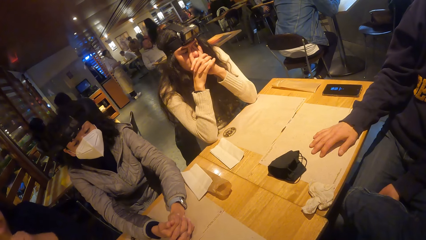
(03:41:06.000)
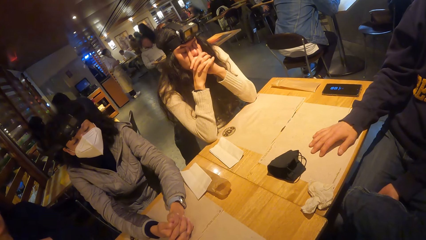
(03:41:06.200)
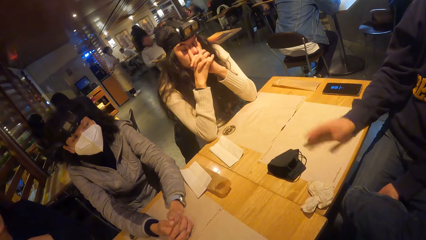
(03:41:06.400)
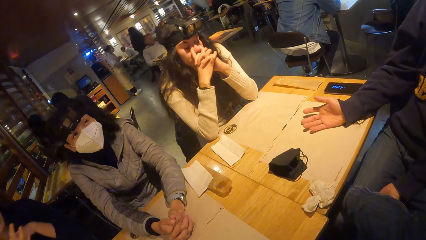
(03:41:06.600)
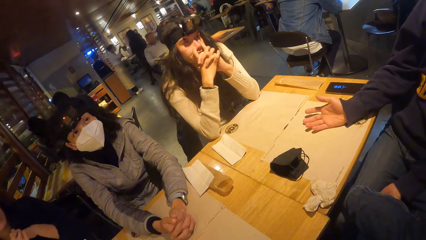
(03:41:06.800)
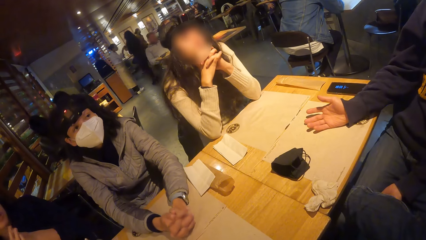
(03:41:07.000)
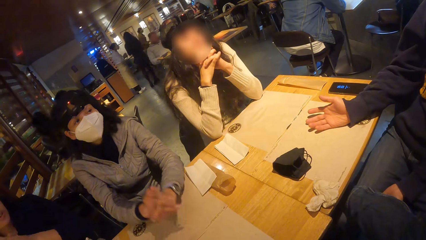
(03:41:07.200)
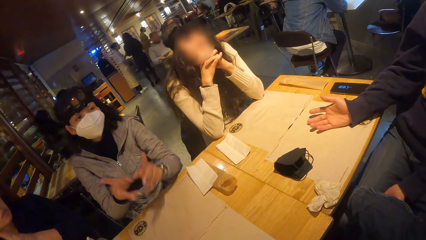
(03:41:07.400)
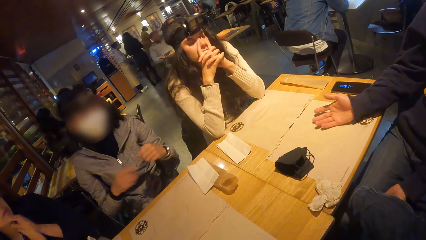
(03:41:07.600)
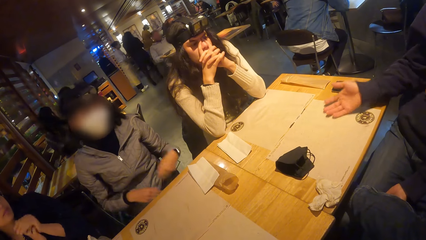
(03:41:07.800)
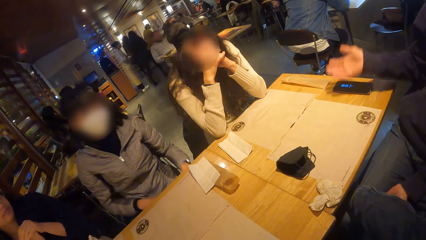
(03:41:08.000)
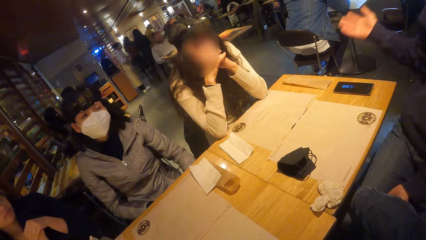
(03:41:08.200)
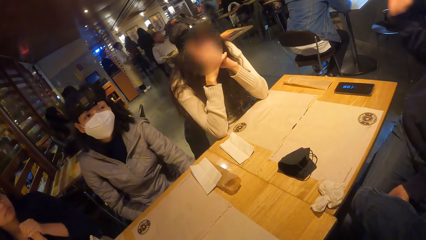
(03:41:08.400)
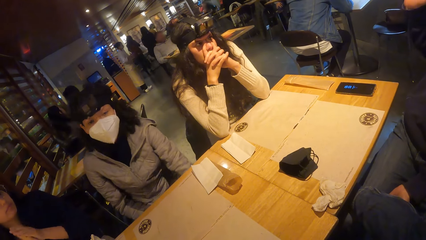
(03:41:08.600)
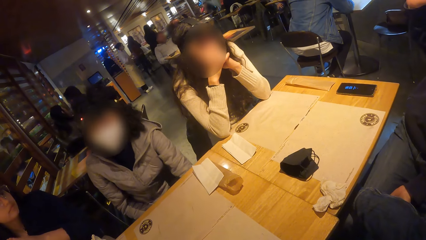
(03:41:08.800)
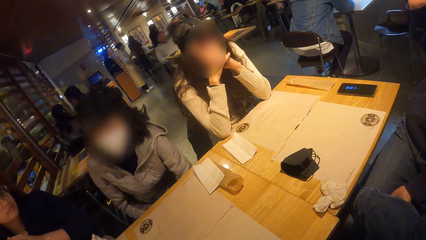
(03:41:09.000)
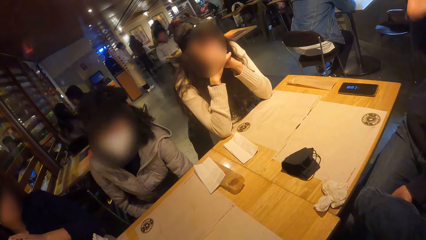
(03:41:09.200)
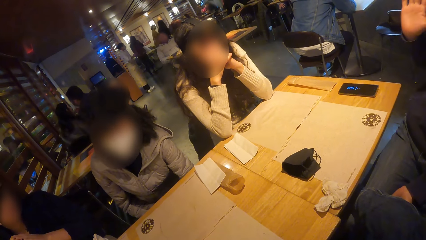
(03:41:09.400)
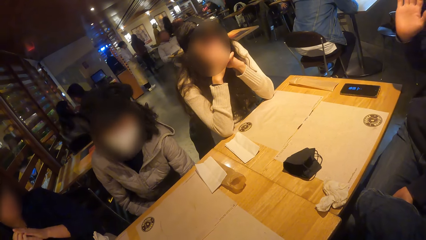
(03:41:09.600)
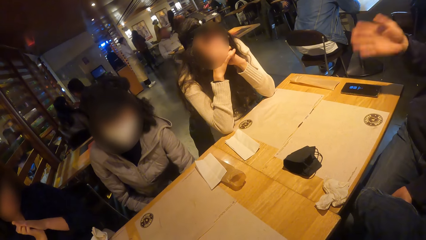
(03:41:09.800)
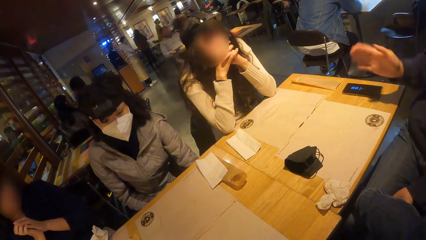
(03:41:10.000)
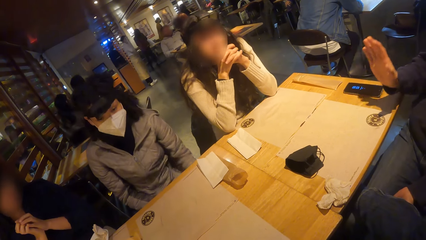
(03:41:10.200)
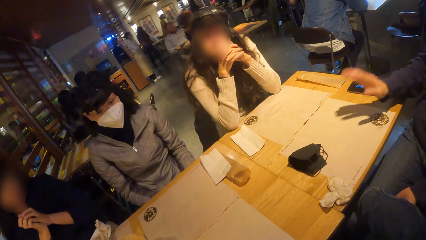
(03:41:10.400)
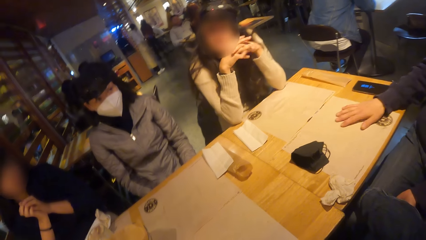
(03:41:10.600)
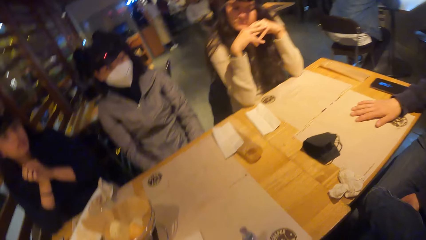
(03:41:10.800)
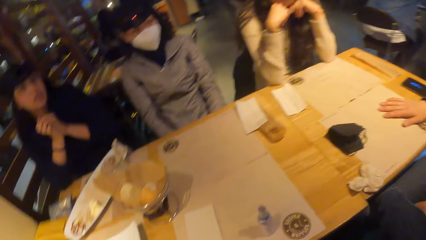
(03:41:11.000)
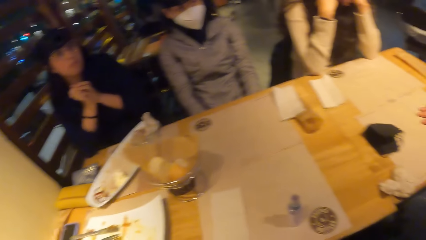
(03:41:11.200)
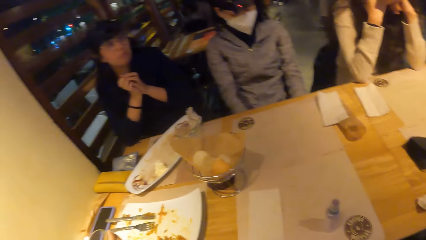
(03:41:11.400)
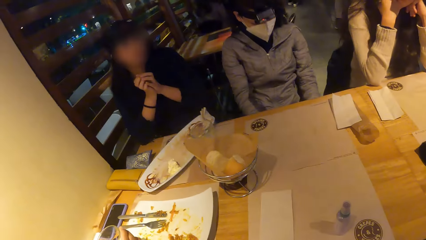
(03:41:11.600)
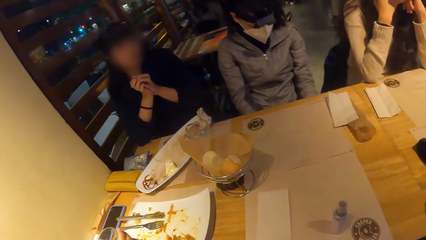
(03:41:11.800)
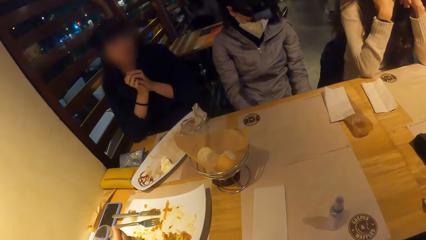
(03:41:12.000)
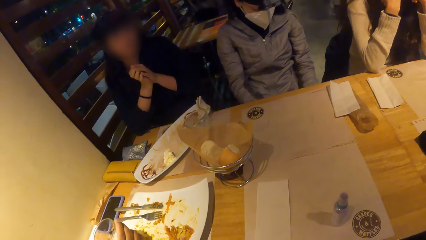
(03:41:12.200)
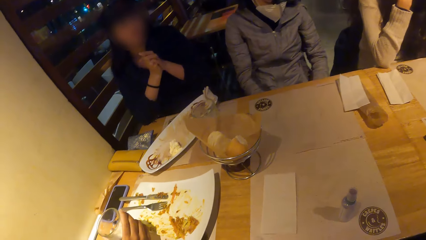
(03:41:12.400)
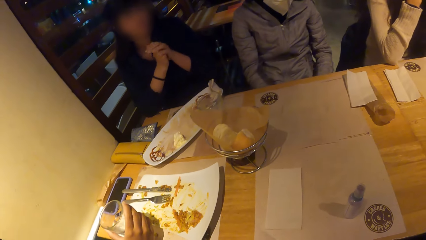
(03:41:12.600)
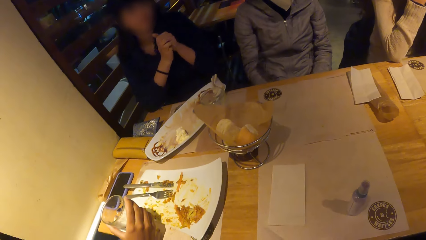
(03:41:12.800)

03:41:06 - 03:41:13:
A man dialogues with a lady.

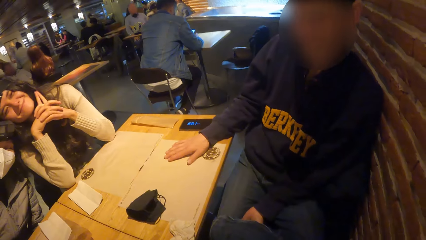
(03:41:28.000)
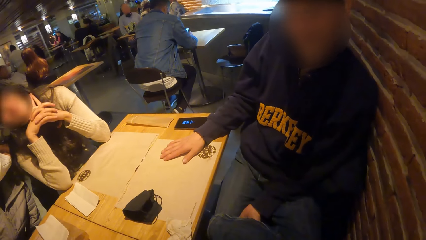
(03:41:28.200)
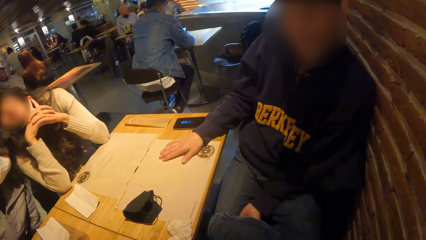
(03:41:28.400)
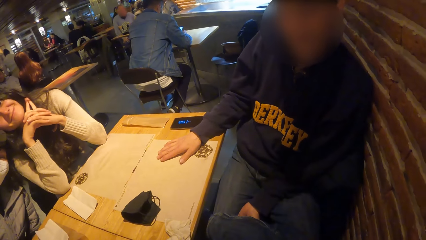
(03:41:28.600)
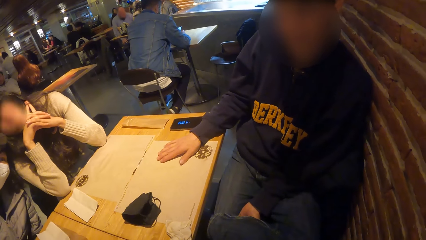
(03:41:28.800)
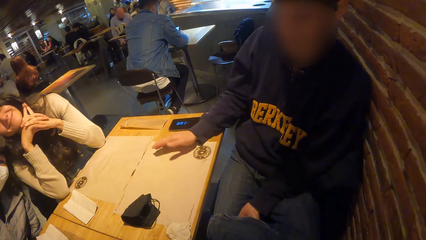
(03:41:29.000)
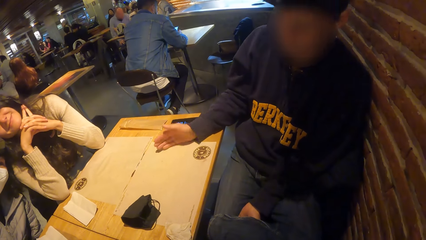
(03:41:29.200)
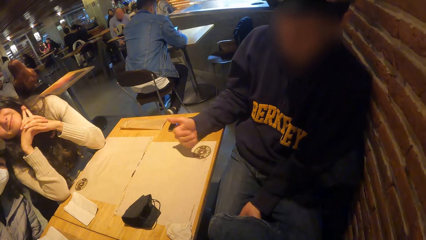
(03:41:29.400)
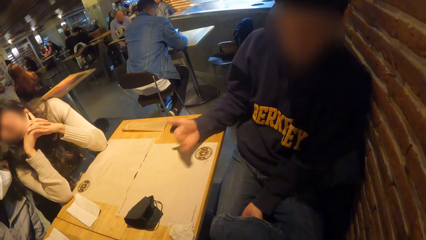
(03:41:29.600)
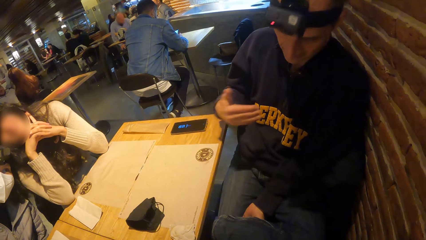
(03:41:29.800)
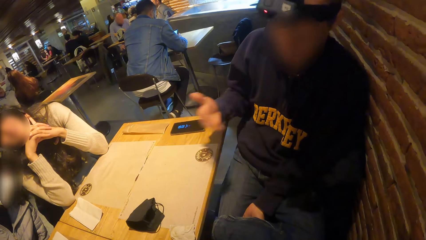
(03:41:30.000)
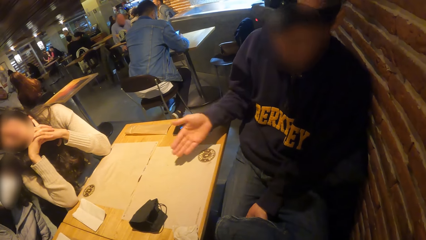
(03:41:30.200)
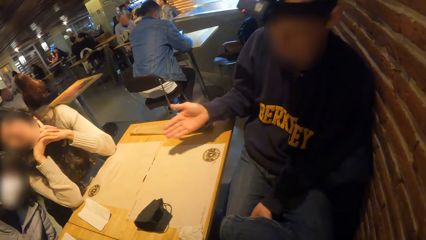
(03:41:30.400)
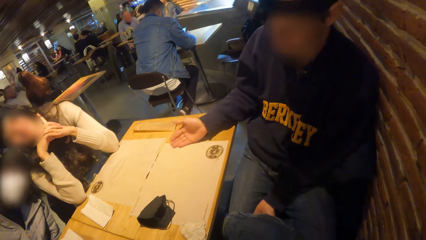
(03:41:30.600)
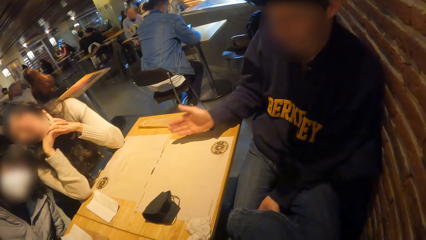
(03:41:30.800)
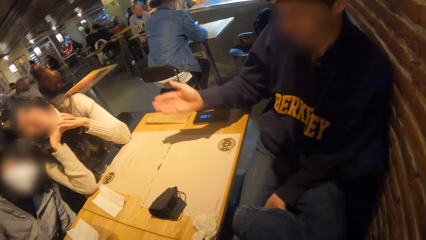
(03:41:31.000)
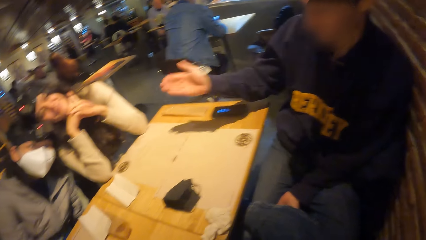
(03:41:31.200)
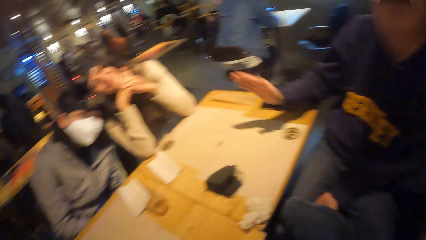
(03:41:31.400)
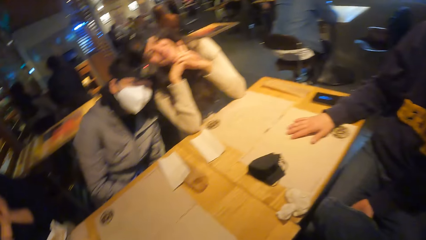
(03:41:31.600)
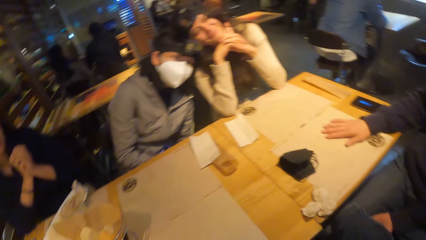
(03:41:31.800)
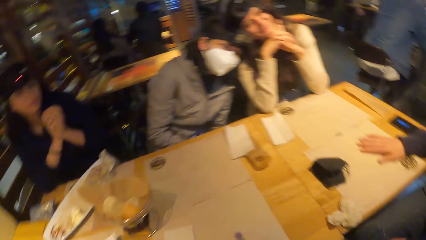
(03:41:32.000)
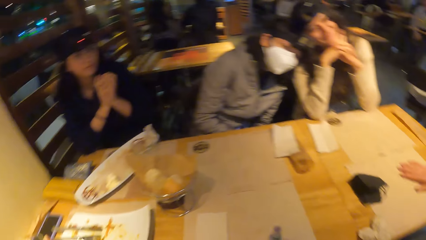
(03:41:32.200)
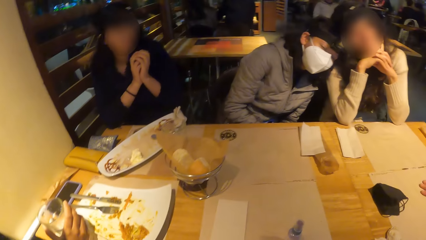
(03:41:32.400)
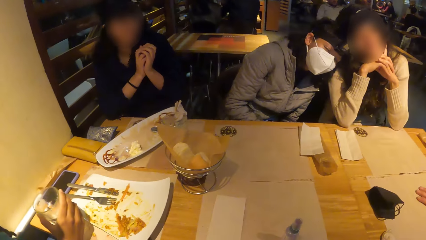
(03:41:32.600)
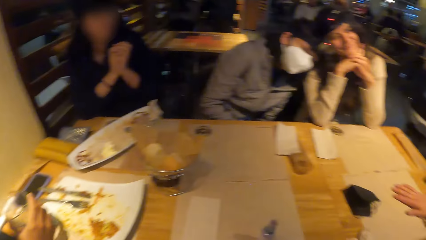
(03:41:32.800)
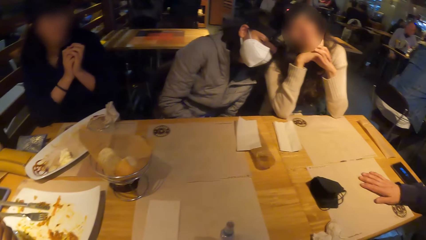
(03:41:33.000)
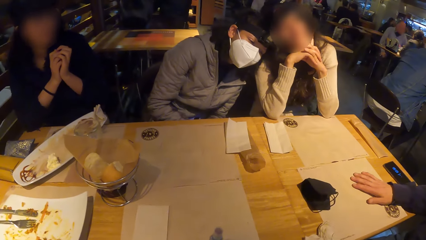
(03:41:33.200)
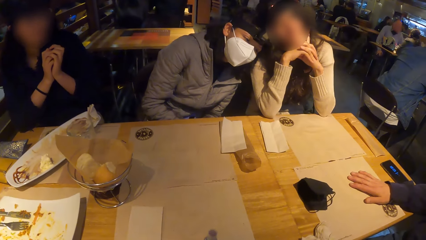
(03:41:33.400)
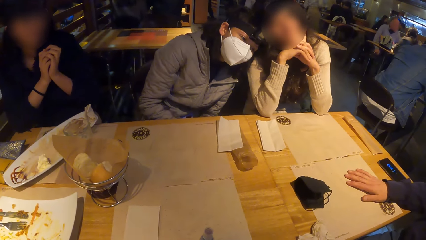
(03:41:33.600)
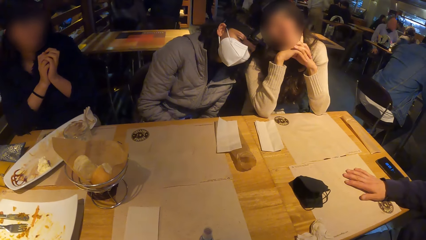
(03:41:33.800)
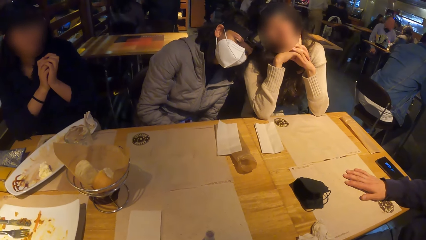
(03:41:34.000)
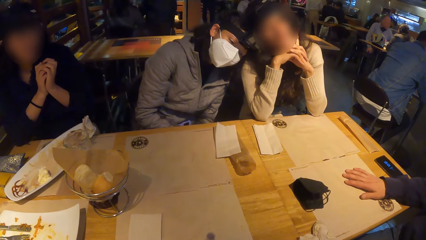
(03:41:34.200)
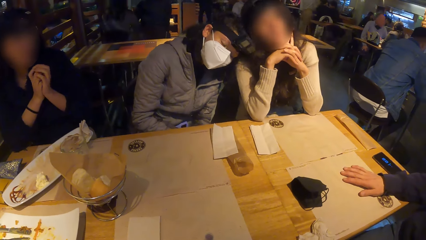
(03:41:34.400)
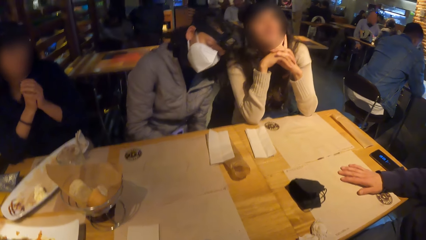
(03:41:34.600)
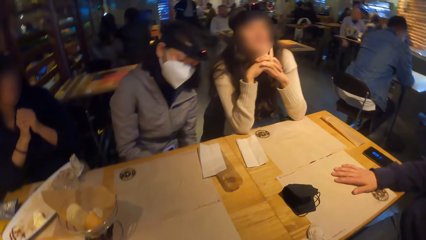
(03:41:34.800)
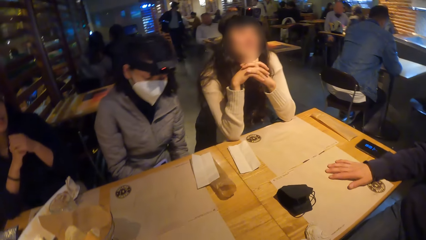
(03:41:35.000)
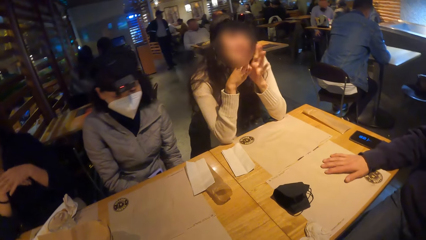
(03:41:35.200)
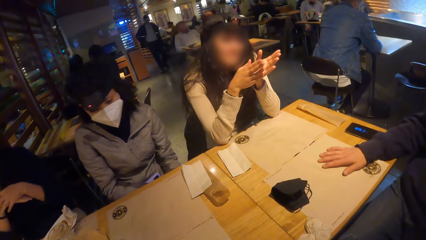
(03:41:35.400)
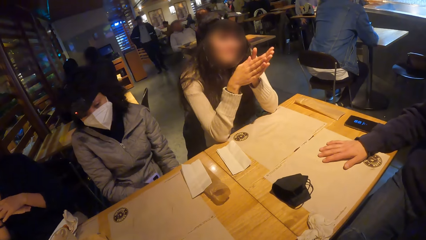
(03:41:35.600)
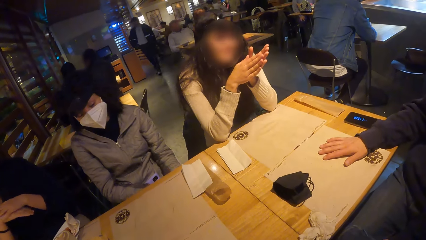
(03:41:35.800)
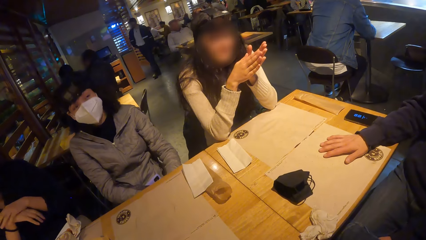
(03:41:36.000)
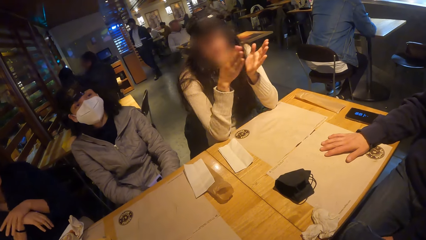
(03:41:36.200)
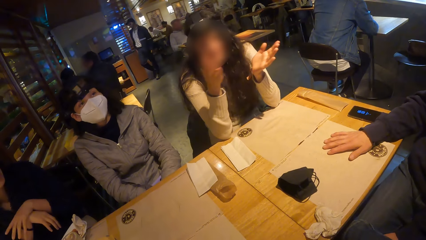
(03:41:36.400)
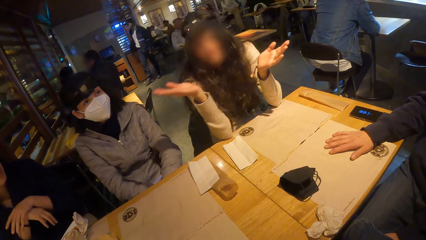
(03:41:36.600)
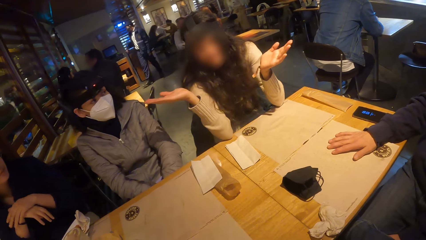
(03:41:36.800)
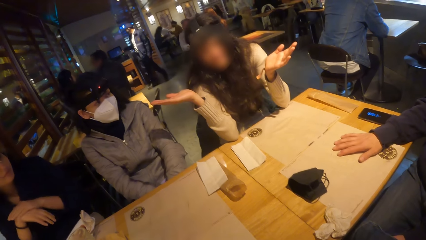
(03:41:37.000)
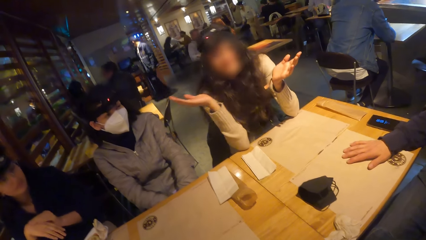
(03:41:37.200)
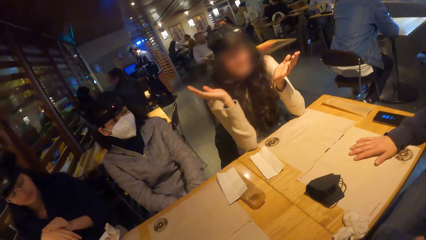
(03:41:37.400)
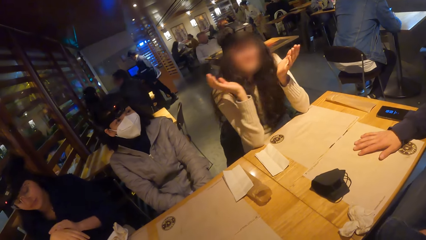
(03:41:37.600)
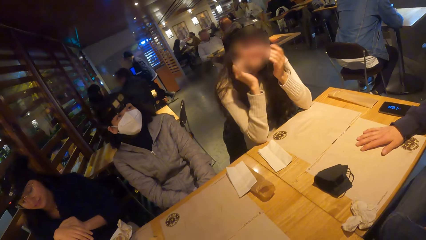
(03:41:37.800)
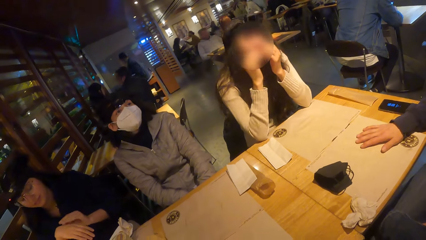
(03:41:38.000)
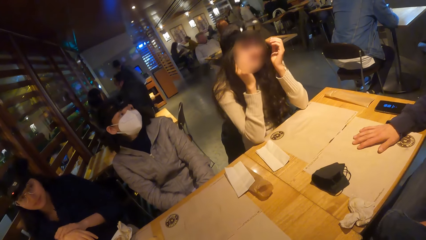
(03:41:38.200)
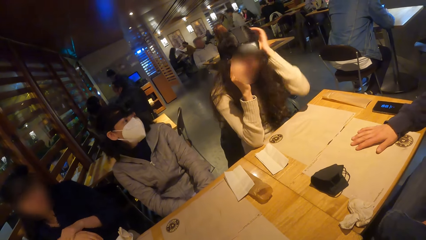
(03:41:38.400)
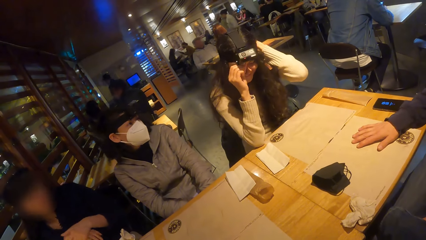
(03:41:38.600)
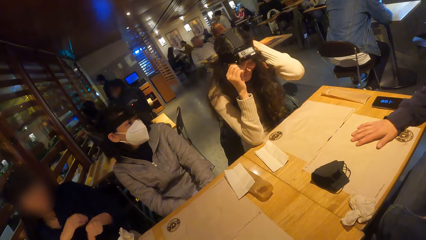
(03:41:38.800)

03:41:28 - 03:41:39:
Four ladies dialogue with a man. Two of the ladies dialogue.
